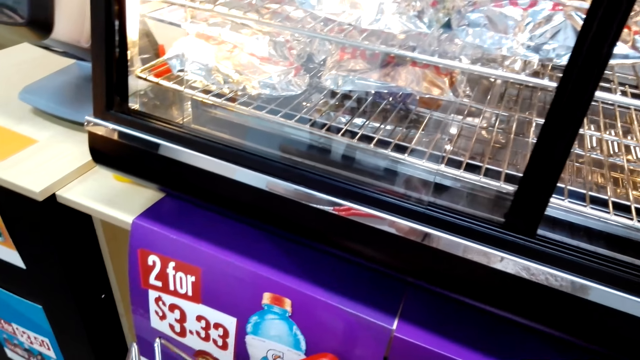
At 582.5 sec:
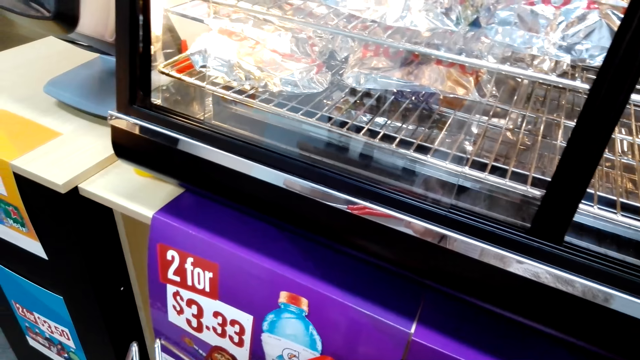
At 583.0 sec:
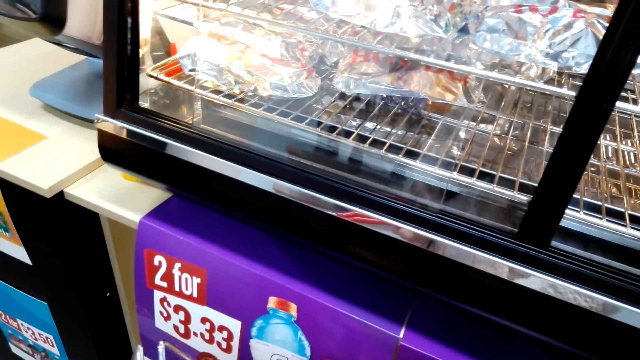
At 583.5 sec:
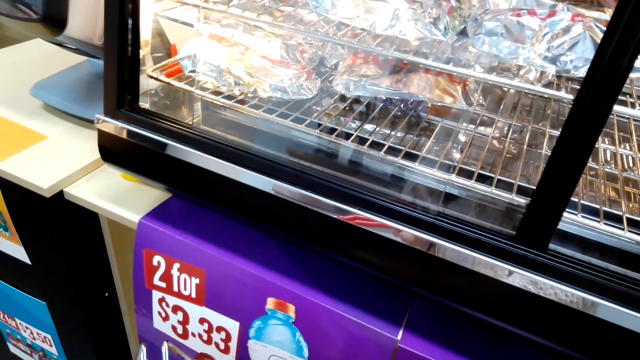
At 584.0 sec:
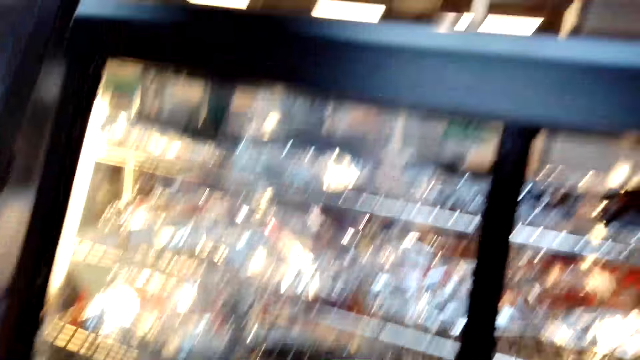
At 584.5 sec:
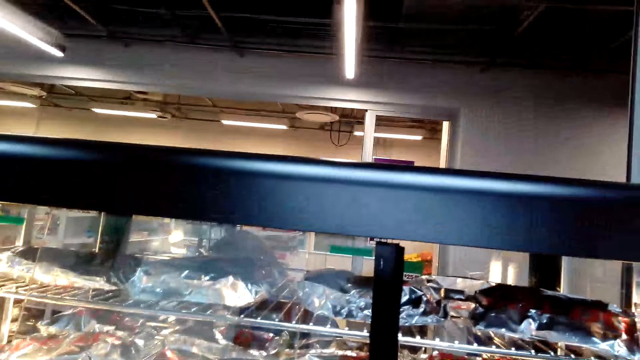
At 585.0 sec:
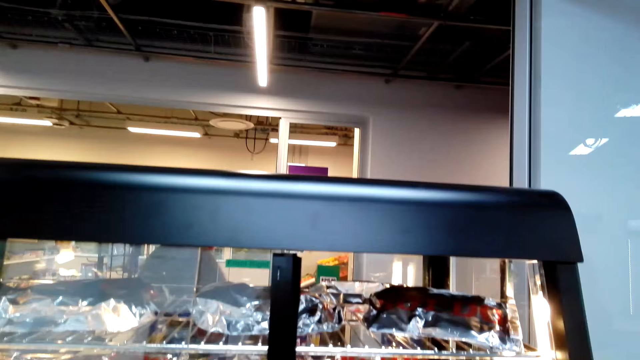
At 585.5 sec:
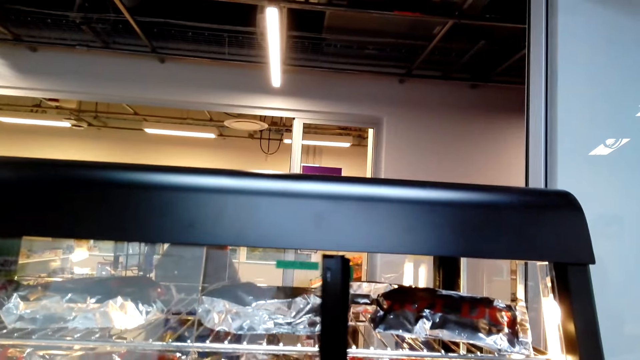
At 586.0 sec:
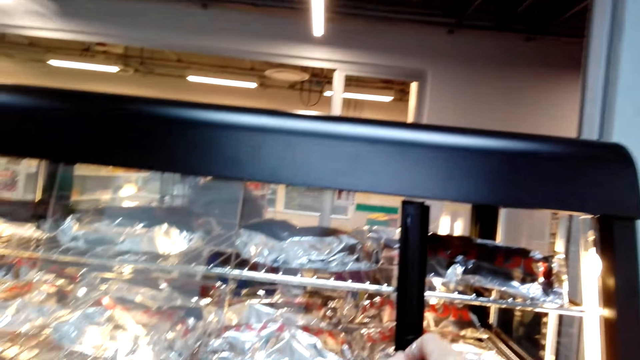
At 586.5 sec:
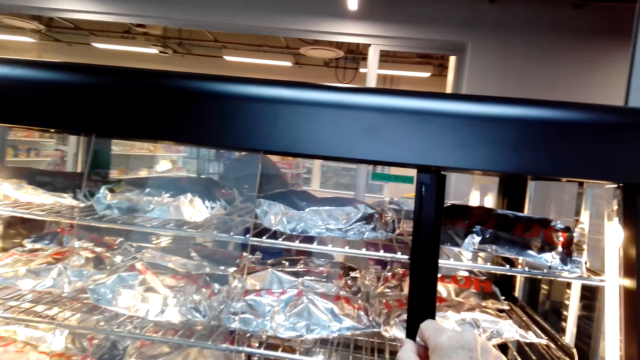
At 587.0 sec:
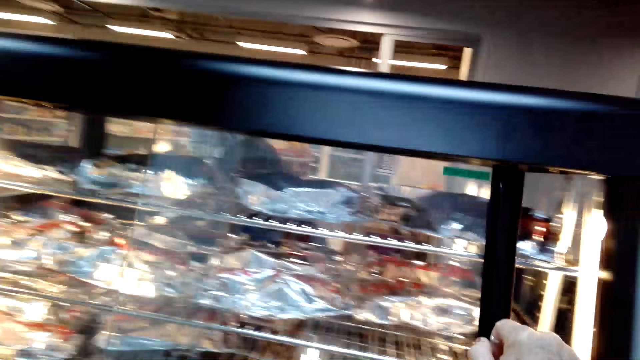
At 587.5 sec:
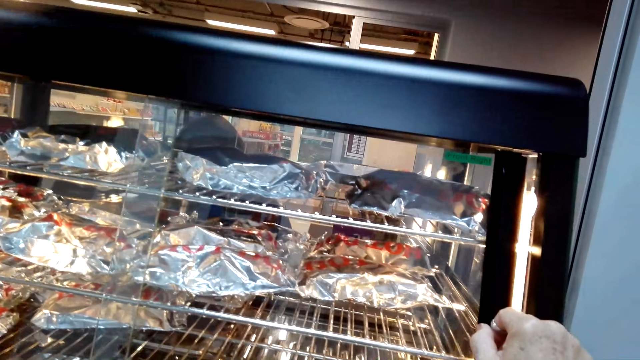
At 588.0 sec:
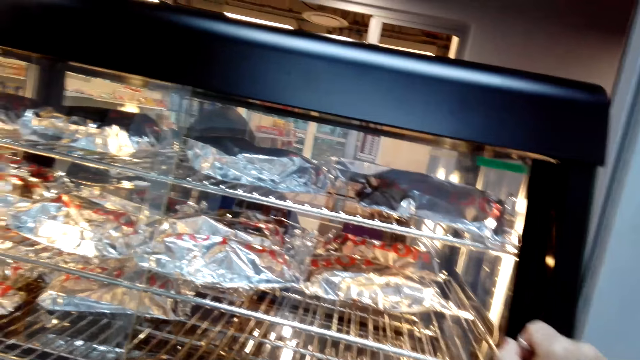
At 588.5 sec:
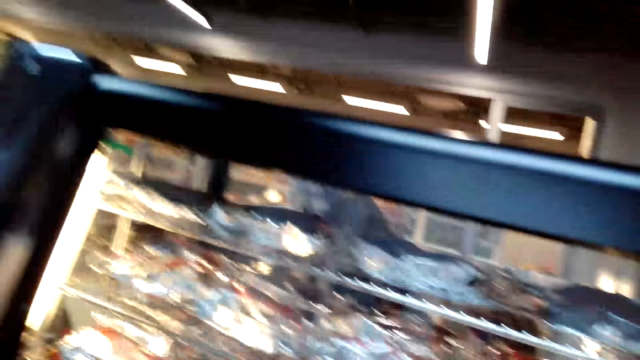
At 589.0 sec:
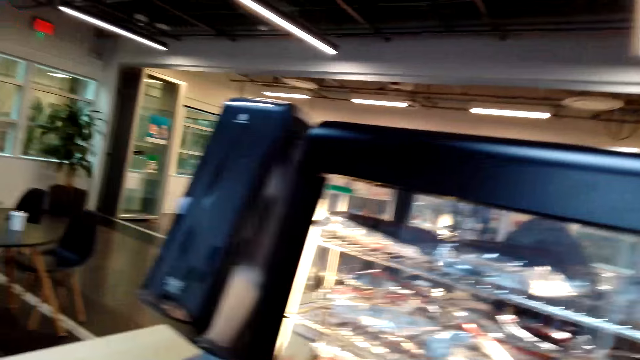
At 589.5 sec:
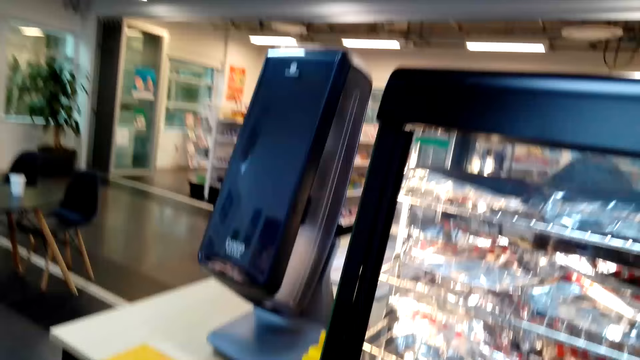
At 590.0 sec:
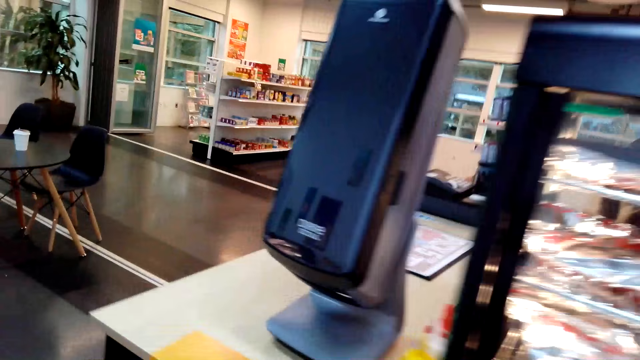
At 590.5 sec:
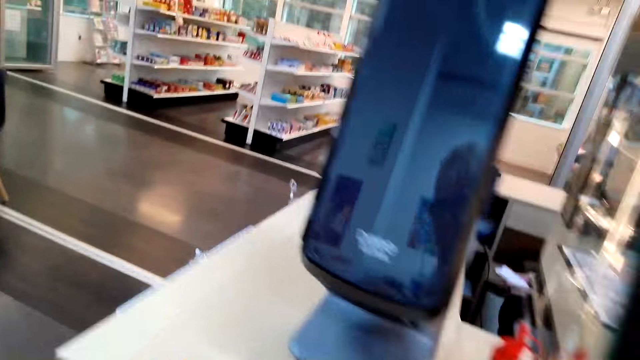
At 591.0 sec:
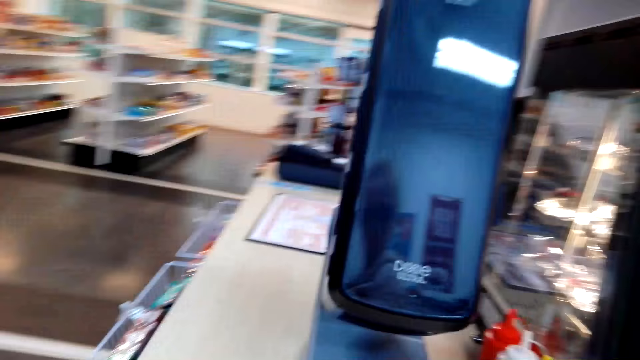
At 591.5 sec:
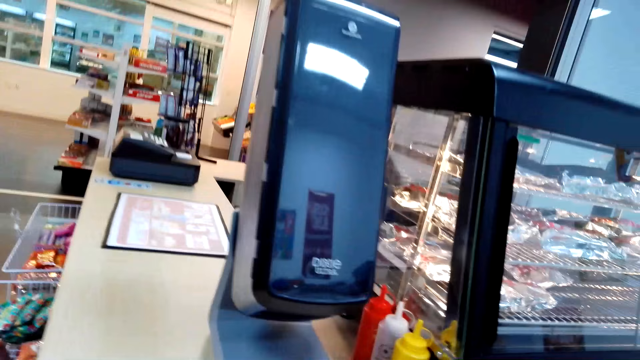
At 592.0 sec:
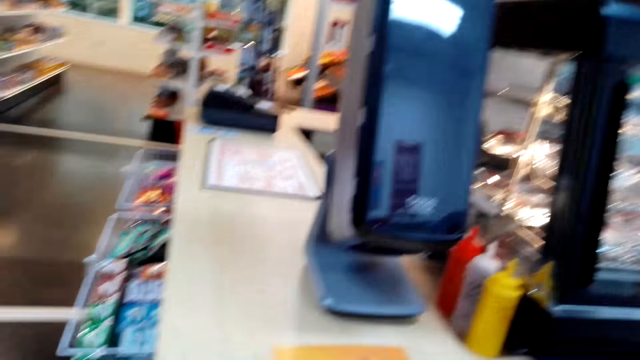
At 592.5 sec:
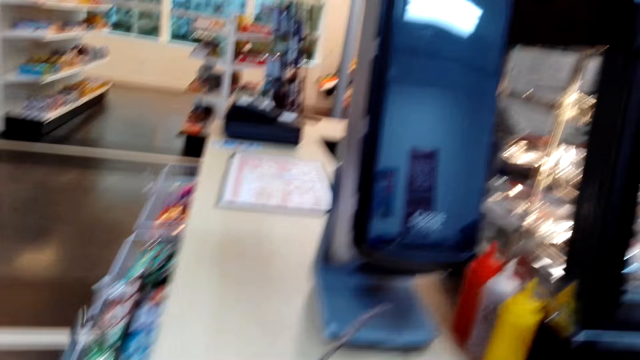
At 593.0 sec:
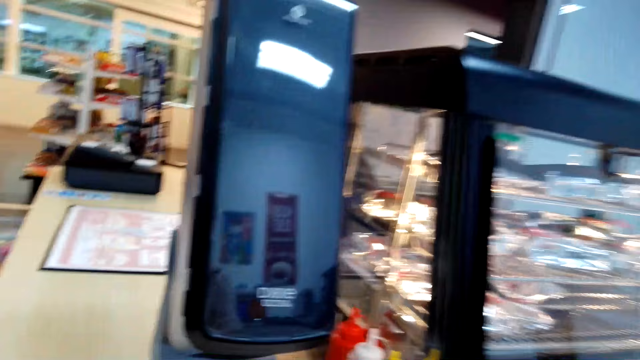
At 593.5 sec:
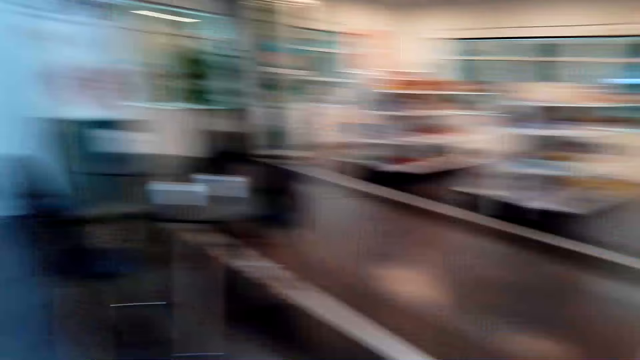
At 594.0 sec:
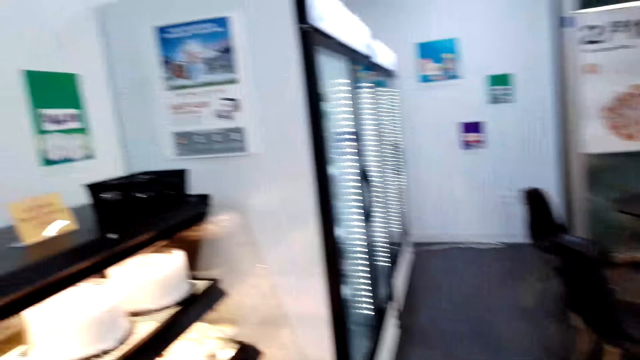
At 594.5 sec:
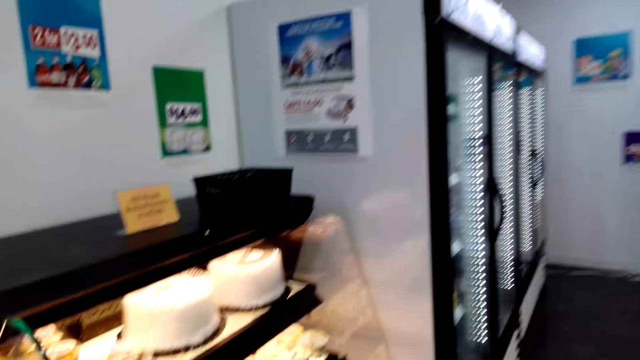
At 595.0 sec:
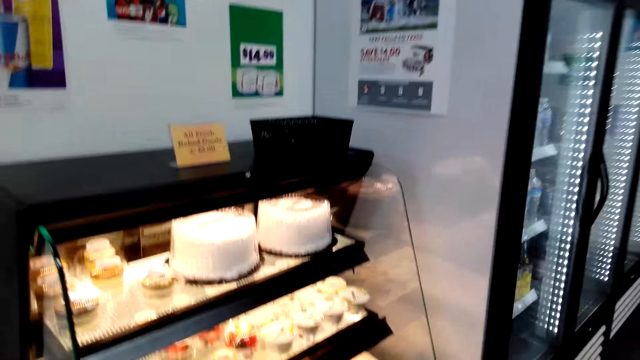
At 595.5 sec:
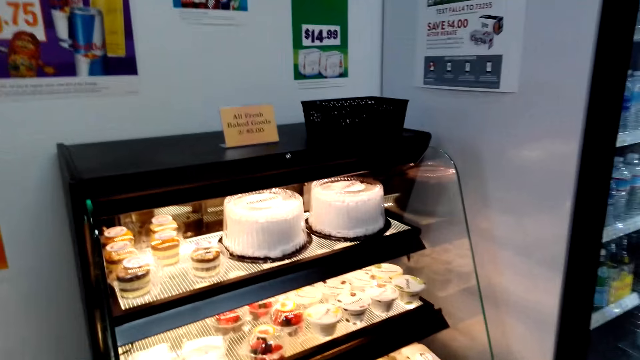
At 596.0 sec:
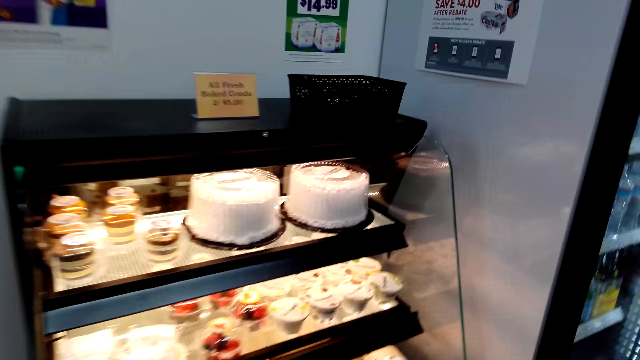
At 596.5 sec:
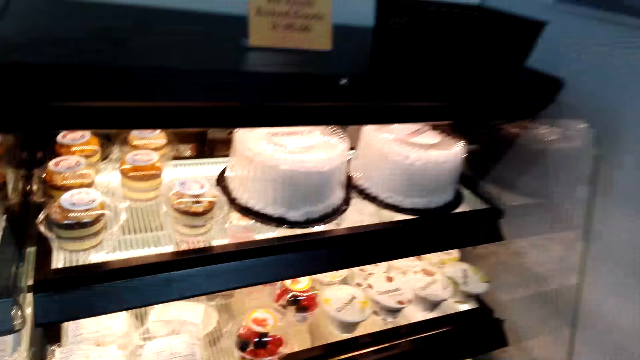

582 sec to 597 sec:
The camera wearer closes the hot dog display with their right hand. They walk in the supermarket. They hold a shopping cart on their hands.

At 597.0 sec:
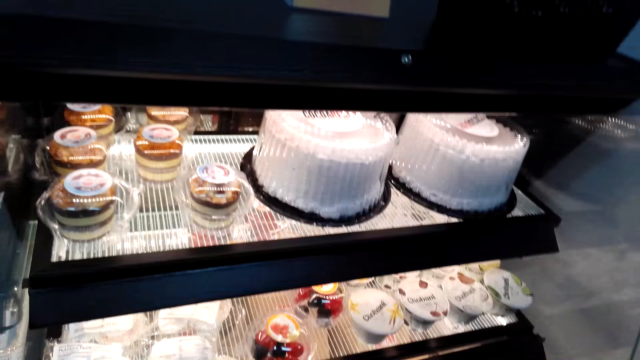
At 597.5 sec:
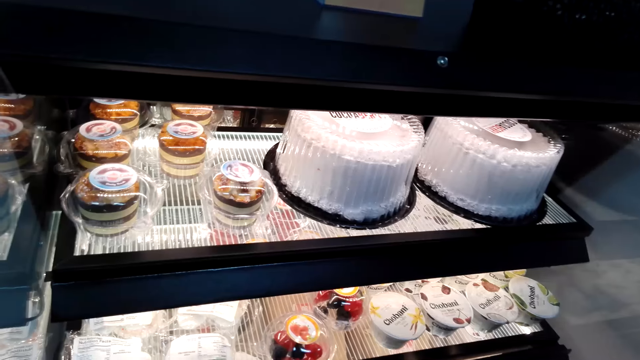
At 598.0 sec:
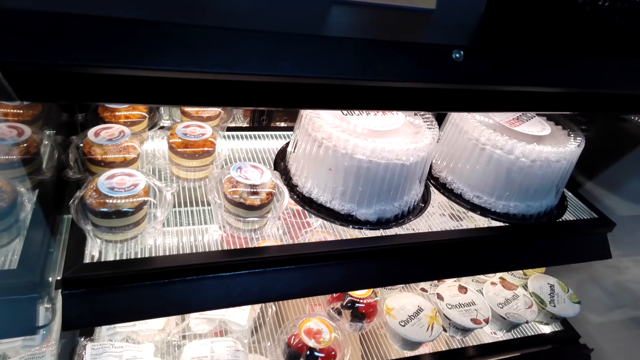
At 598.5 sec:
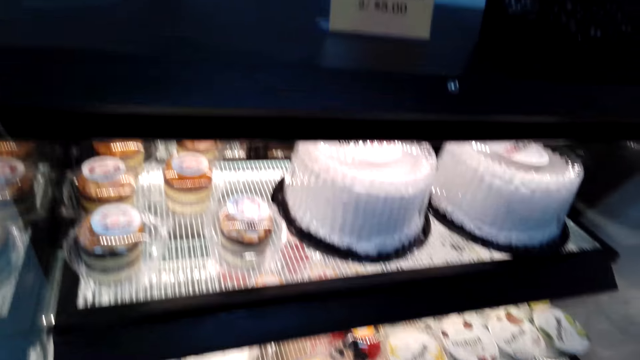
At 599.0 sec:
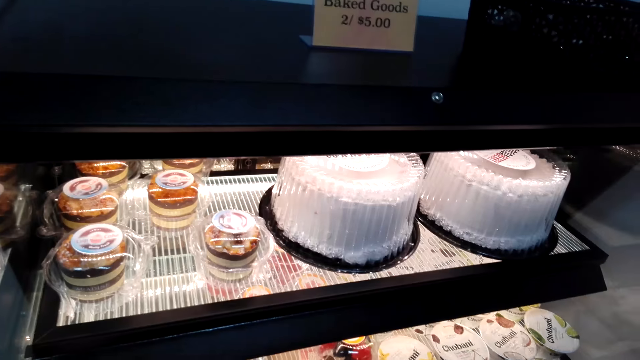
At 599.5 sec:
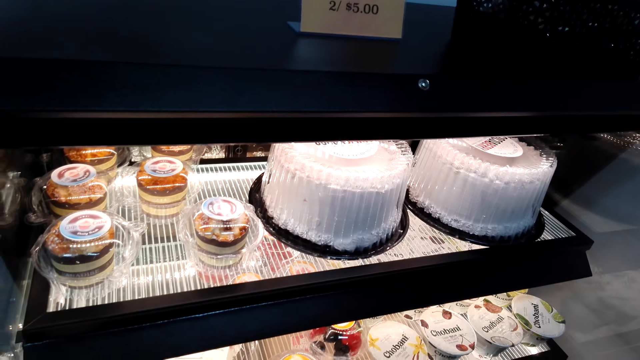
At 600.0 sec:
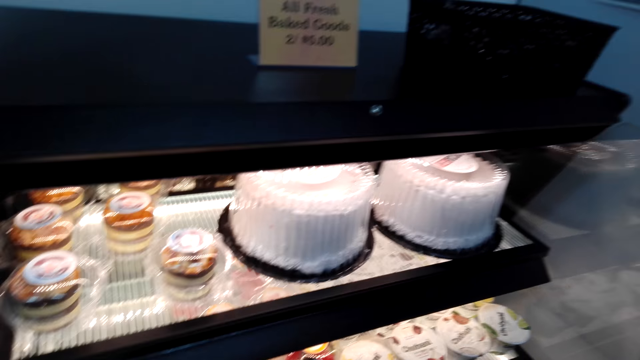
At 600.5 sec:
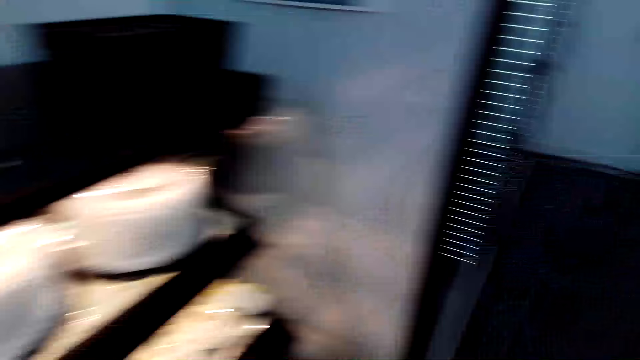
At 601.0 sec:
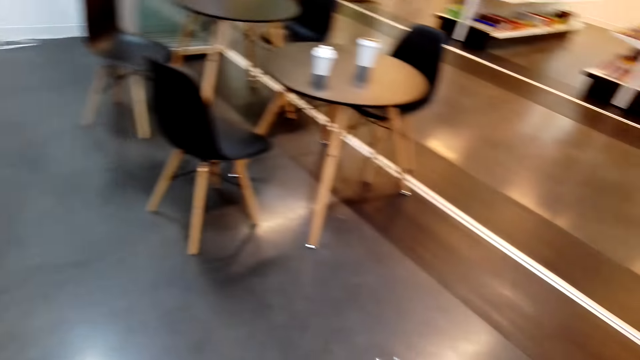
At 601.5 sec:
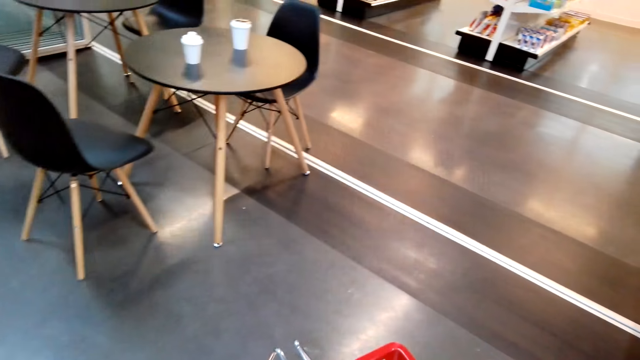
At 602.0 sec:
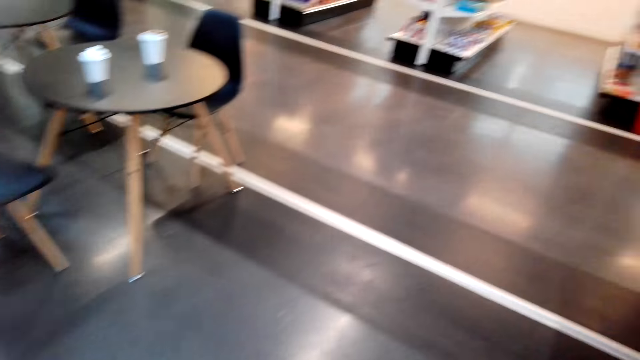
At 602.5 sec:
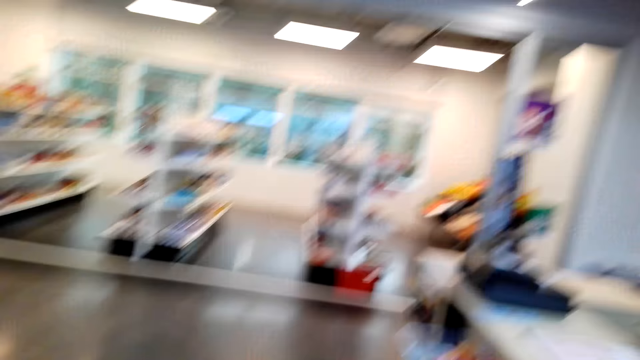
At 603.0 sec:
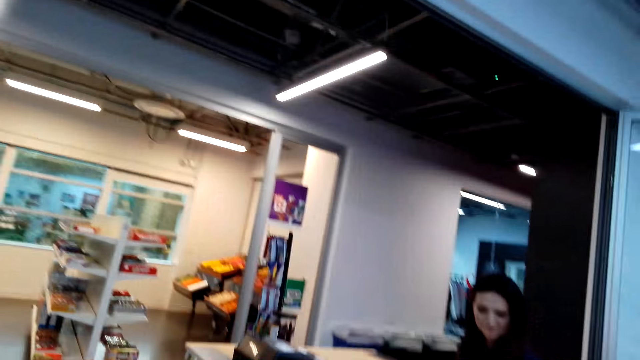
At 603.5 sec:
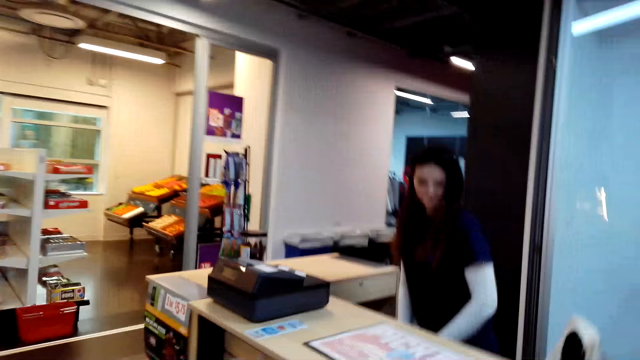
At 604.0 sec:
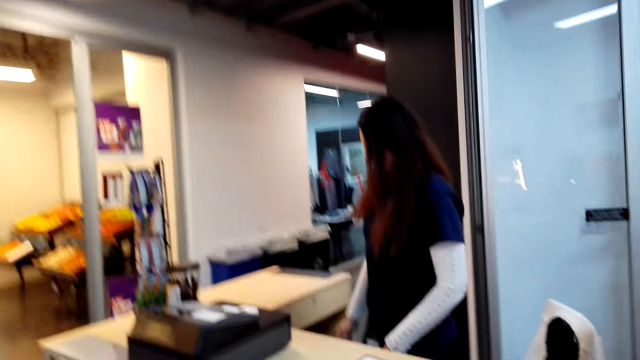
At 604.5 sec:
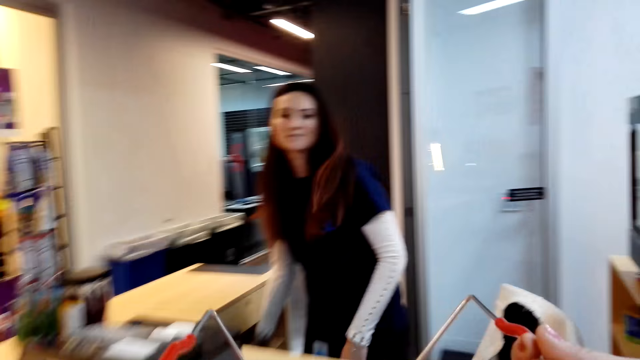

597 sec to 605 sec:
The camera wearer stares at the bakery display. He holds a shopping cart on his hands. He moves around the supermarket. He interacts with a cashier.
